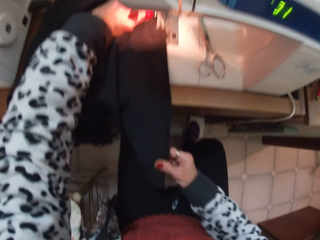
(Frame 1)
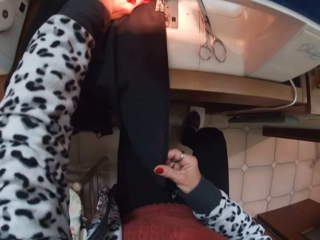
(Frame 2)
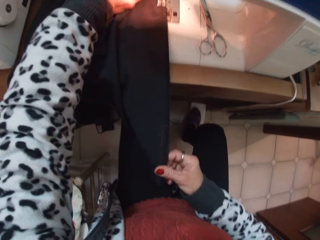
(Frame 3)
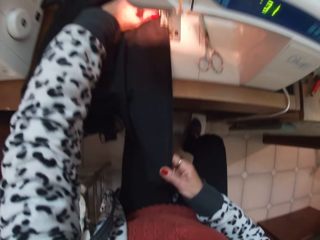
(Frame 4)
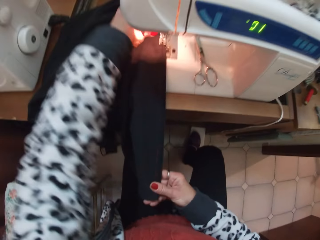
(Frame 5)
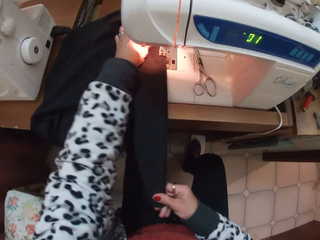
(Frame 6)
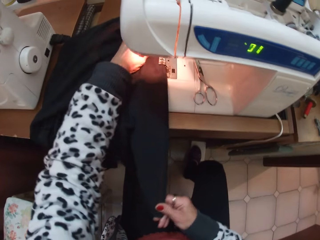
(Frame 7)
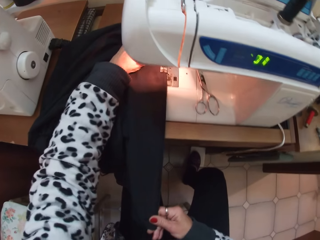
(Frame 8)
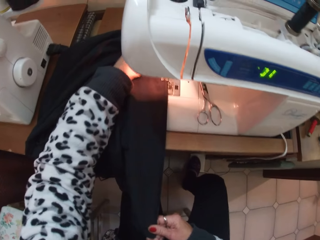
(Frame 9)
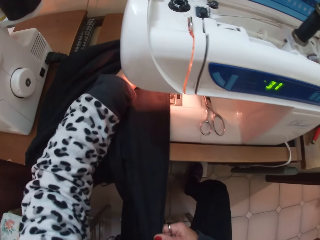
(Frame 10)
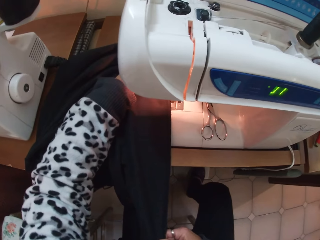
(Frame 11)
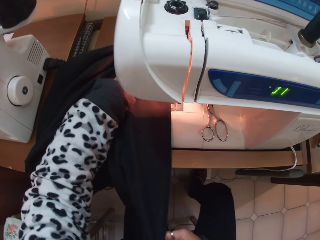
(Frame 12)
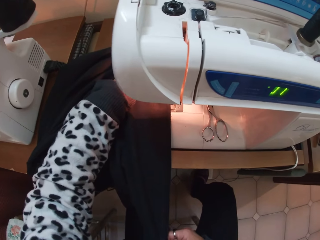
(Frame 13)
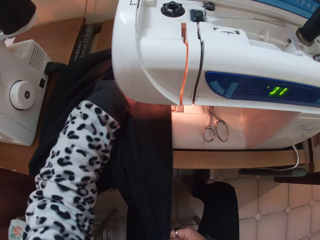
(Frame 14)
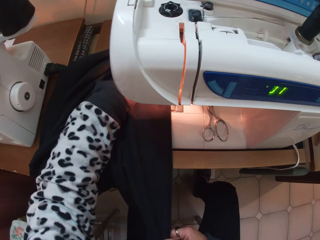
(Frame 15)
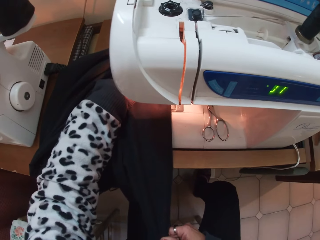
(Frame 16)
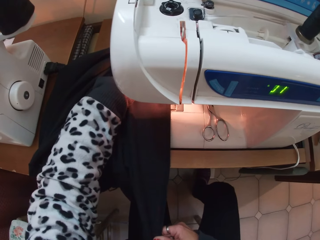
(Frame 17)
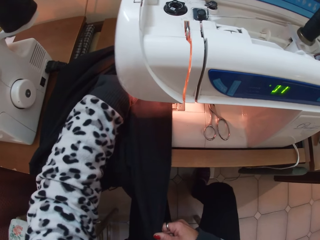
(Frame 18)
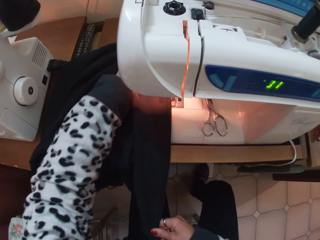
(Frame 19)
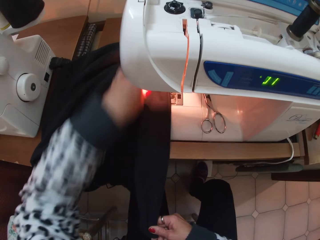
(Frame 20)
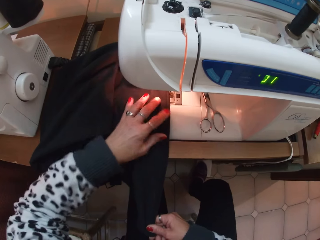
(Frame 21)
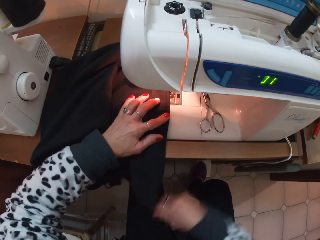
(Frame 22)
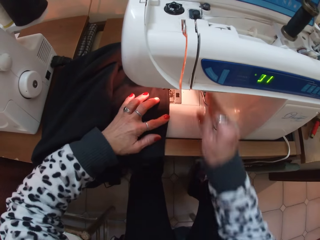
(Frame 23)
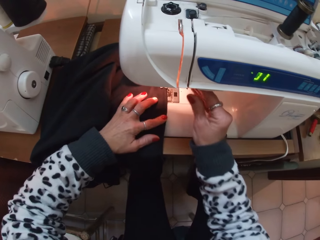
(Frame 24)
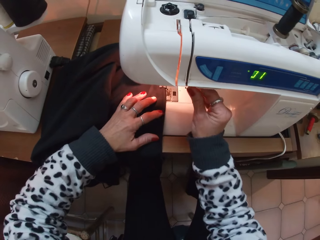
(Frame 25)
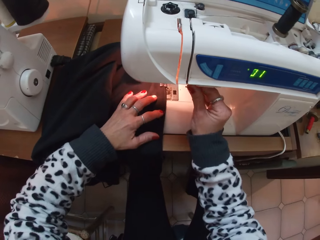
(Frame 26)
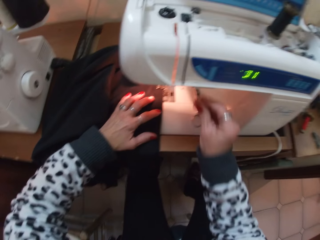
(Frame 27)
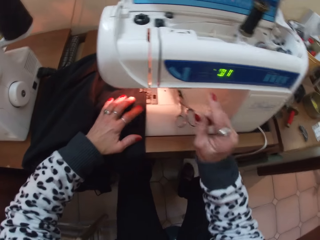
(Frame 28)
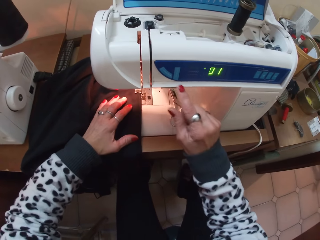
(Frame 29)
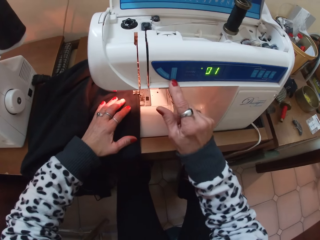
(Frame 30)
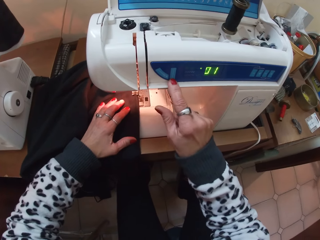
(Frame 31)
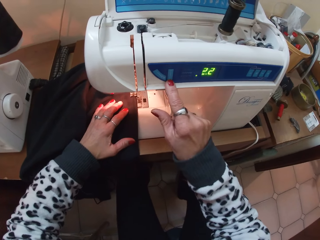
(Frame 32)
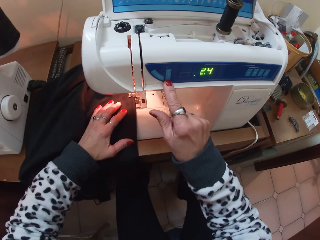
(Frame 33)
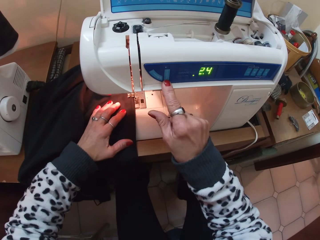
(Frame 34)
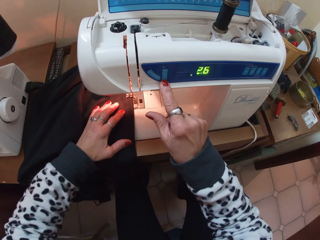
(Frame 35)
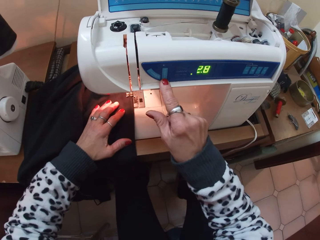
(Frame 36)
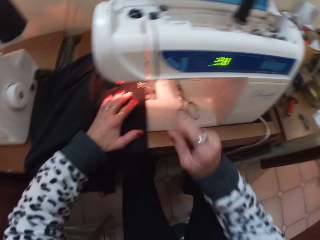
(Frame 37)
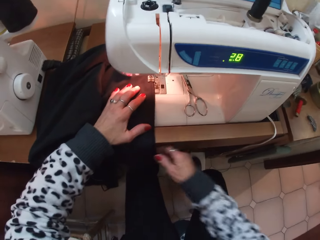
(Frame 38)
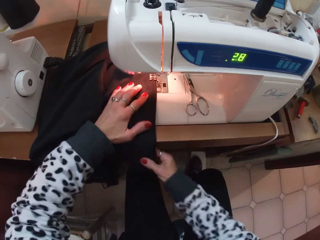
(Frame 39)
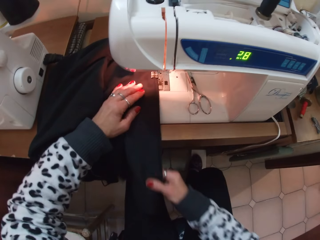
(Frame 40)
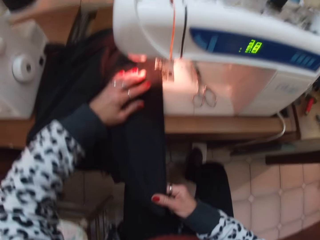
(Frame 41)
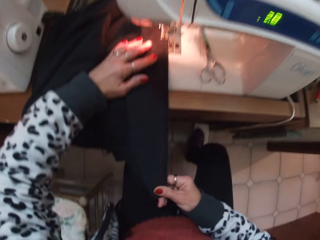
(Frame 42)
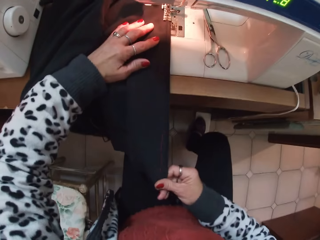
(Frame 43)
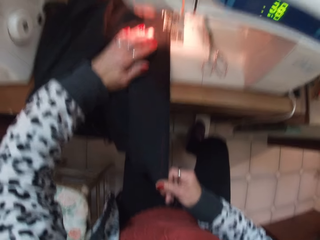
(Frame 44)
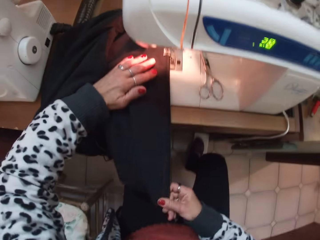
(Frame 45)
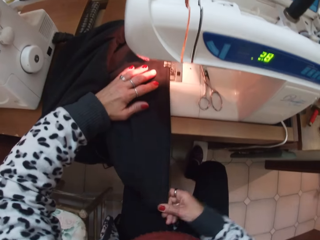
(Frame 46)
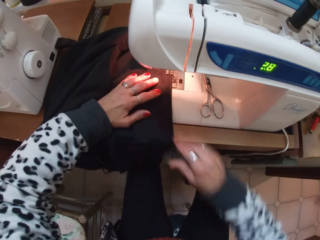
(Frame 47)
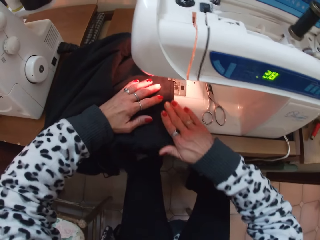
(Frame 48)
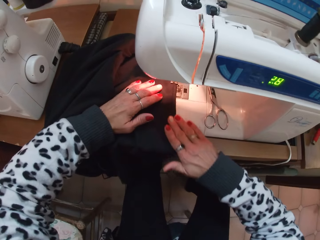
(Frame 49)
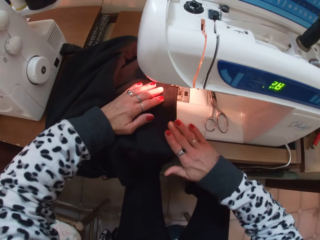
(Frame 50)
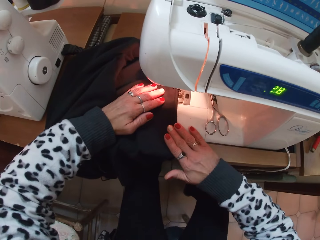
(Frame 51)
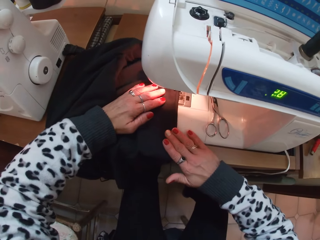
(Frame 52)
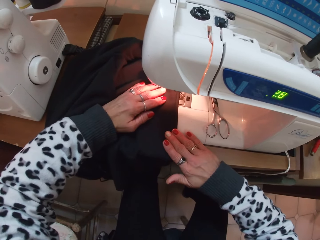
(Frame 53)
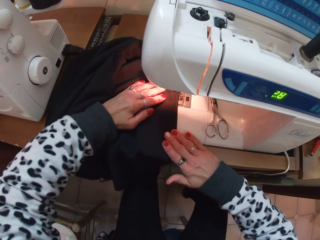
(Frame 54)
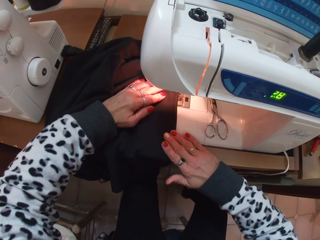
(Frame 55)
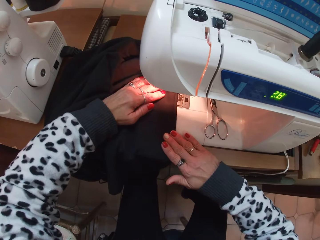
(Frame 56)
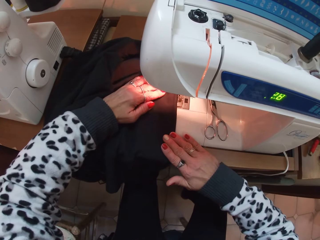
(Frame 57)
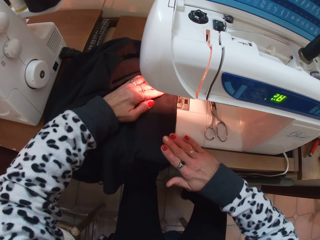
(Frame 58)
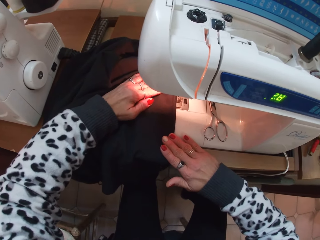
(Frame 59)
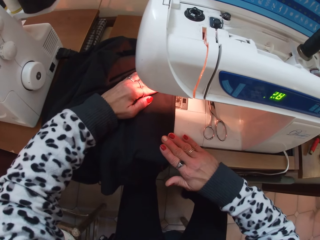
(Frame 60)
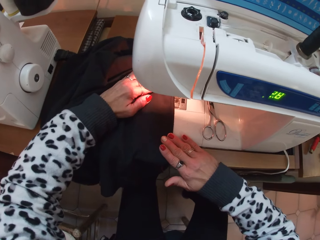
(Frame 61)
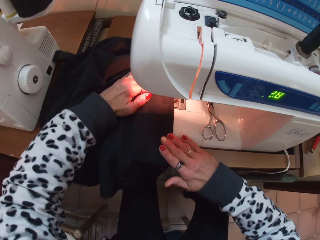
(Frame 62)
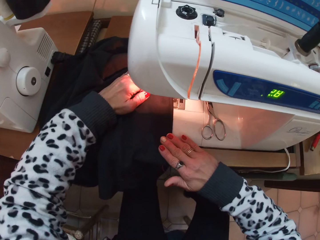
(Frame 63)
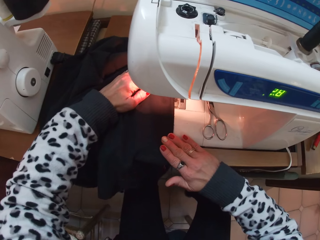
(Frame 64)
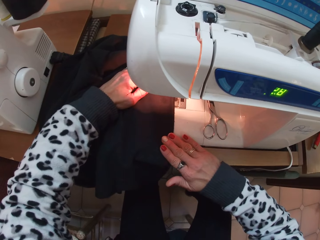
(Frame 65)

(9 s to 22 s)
The camera wearer sews the trouser or fabric. They stretch the fabric. They press buttons on the sewing machine and set the sewing machine. They hold the fabric on the sewing machine. They continue to sew the trouser.

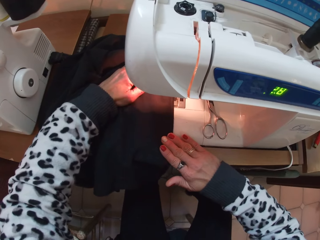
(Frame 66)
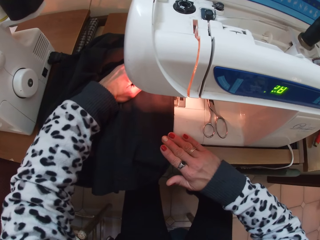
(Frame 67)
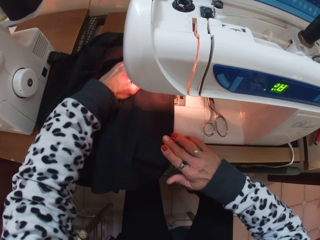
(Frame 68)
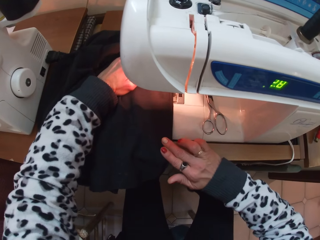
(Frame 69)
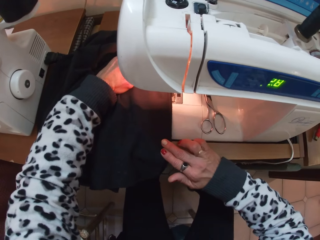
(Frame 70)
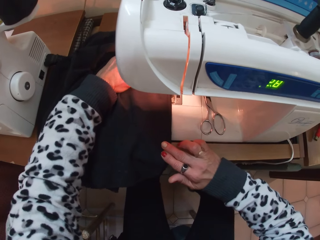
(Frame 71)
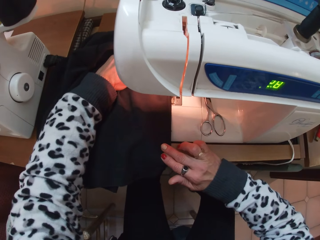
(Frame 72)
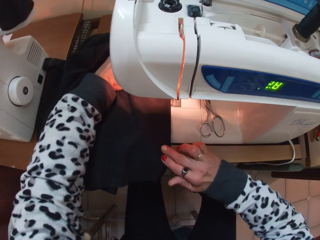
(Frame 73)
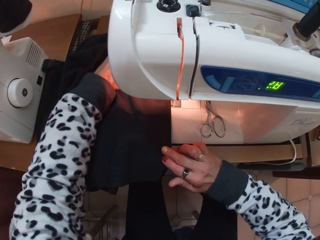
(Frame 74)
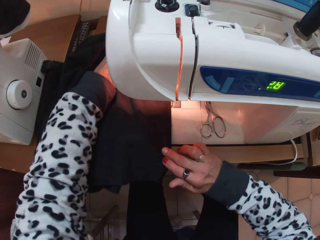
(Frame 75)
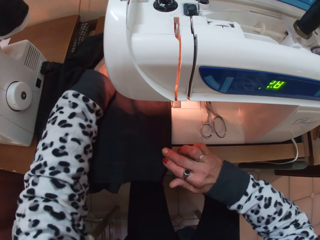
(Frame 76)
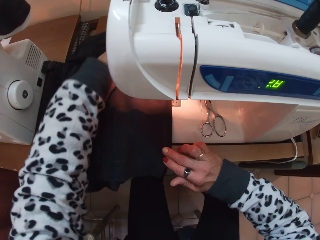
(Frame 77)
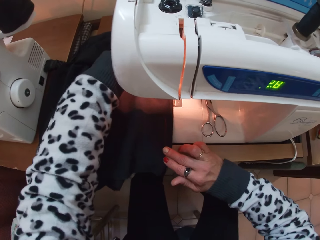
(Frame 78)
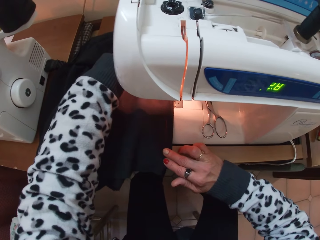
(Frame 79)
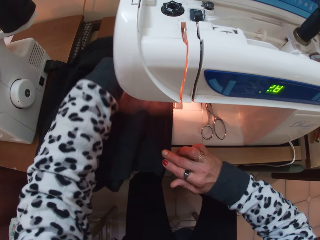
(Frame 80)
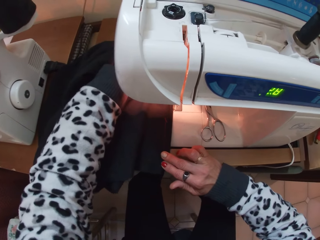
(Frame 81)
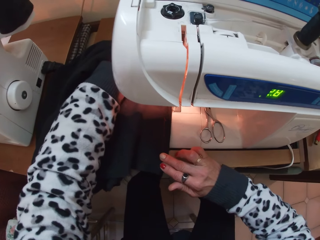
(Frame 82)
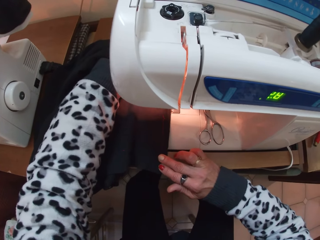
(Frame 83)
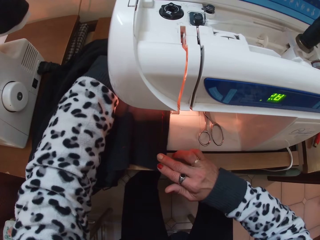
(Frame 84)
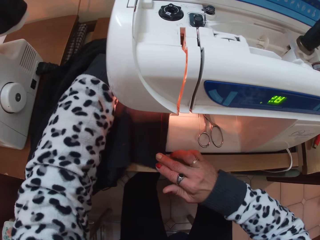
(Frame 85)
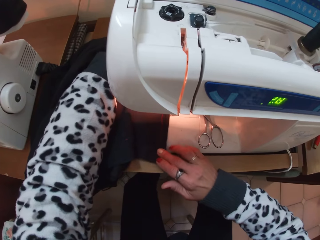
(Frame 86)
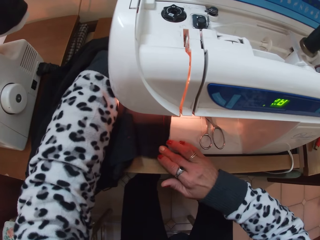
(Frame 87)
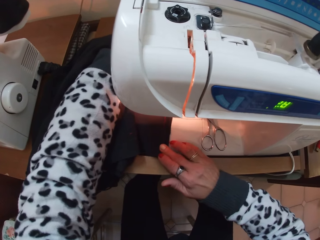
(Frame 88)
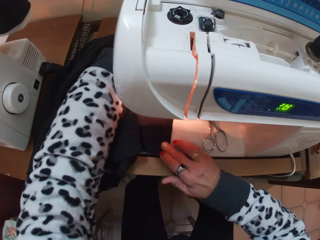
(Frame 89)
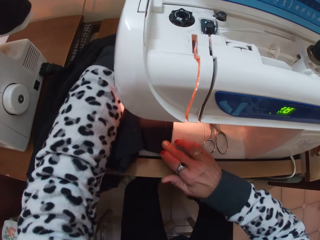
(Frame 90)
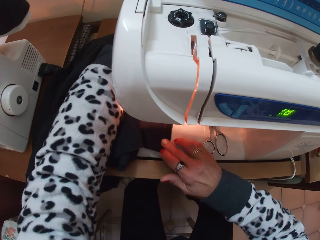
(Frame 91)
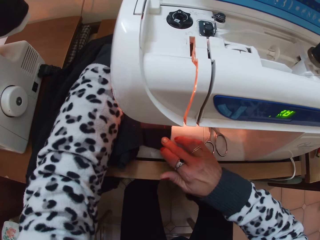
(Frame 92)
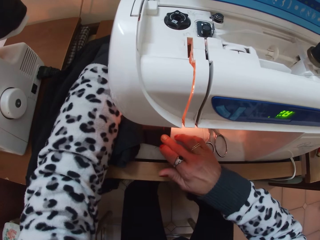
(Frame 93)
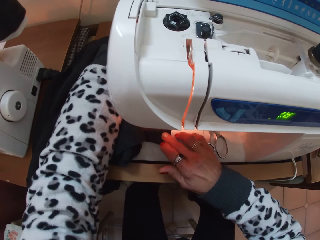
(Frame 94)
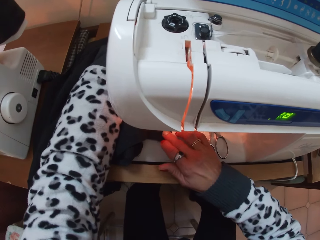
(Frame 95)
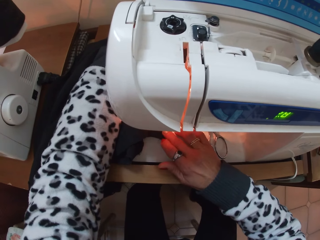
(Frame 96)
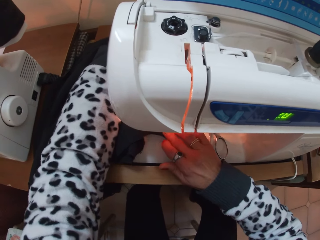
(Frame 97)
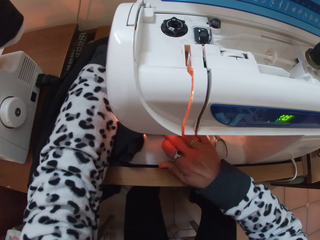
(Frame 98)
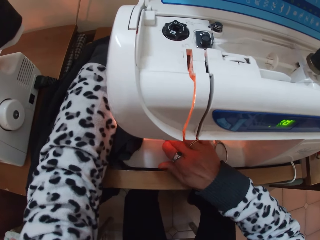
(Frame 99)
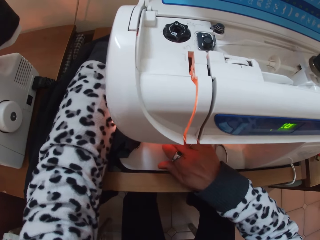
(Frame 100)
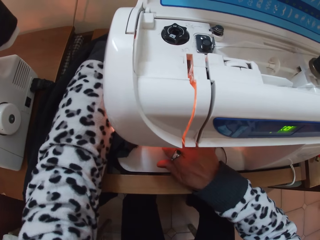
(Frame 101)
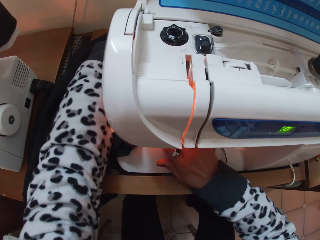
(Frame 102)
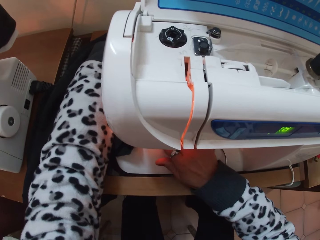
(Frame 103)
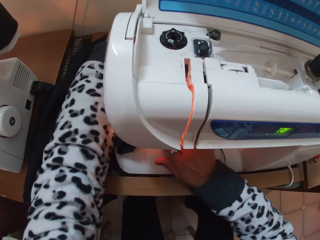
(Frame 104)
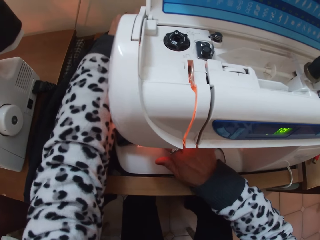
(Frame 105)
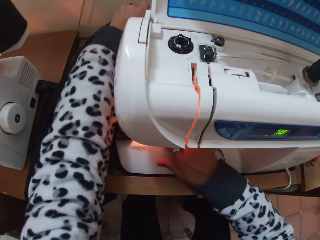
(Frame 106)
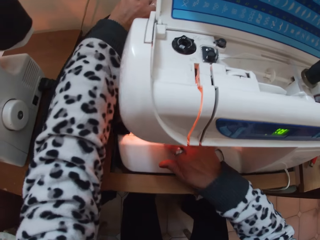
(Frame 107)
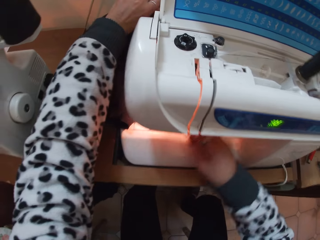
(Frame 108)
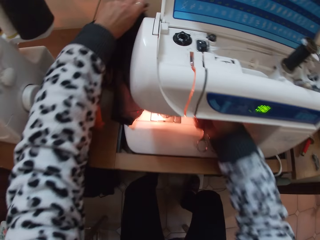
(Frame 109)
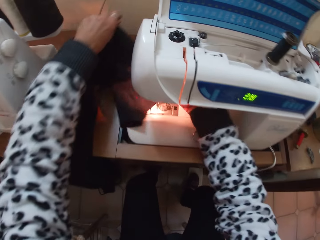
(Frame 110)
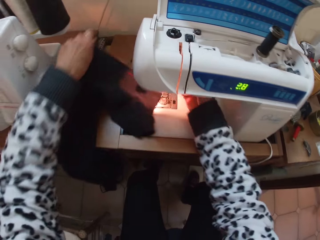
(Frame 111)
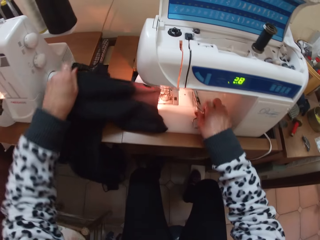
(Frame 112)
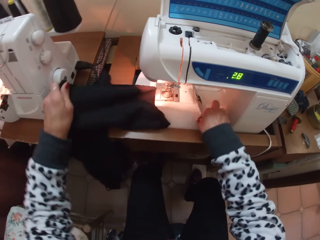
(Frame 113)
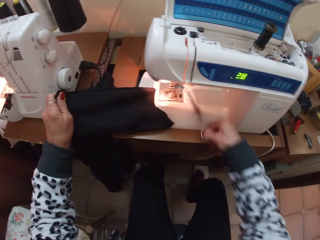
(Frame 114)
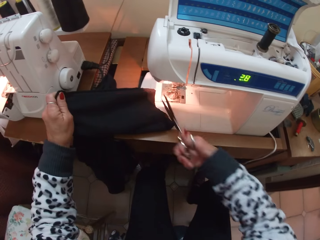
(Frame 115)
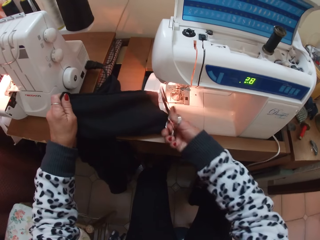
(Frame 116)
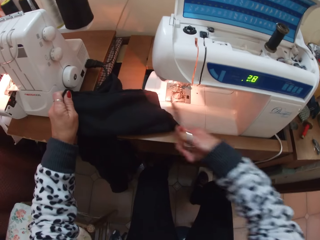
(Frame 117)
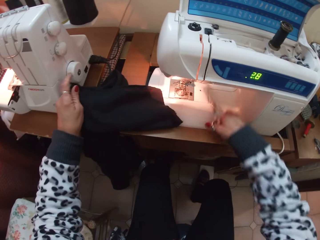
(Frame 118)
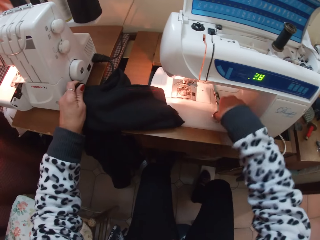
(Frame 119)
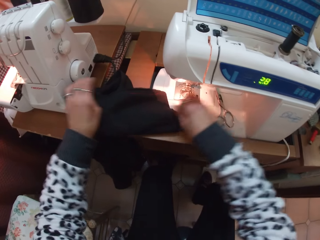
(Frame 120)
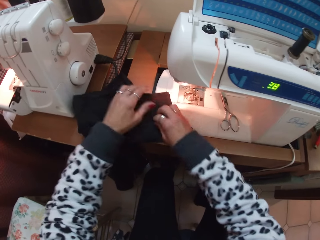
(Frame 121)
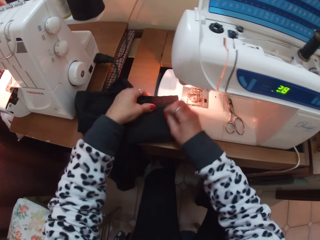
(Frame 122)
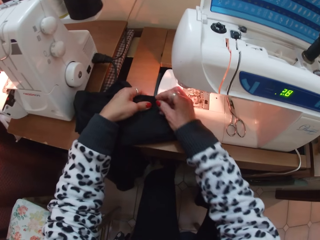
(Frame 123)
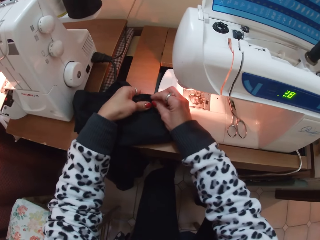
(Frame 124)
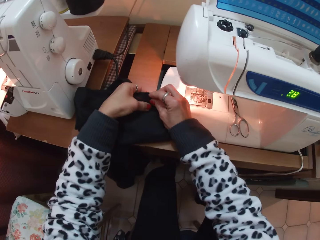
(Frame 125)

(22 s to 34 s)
The camera wearer holds a fabric on the sewing machine. They sew the fabric. They pick up scissors from the sewing machine. They cut the thread on the trouser with the scissors. They put the scissors on the sewing machine. They pick the thread on the trouser. They hold the fabric.
